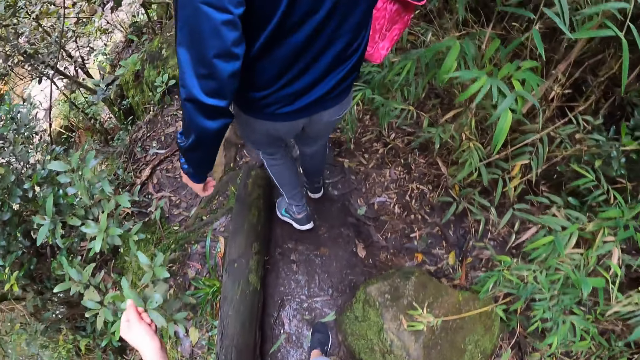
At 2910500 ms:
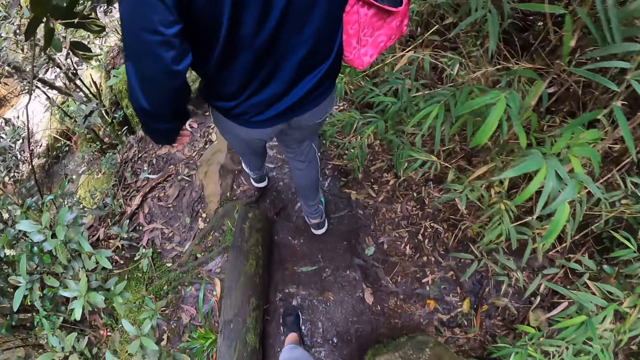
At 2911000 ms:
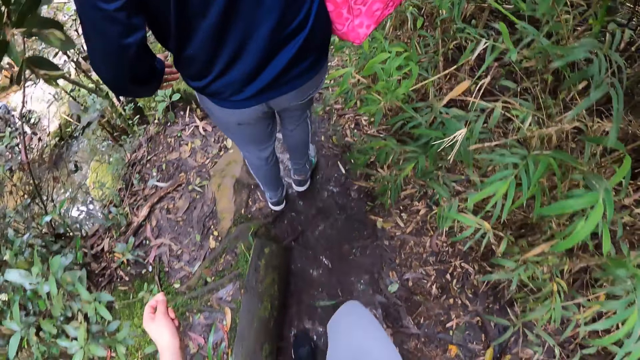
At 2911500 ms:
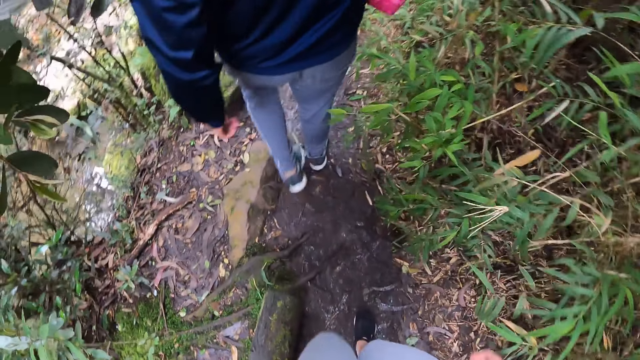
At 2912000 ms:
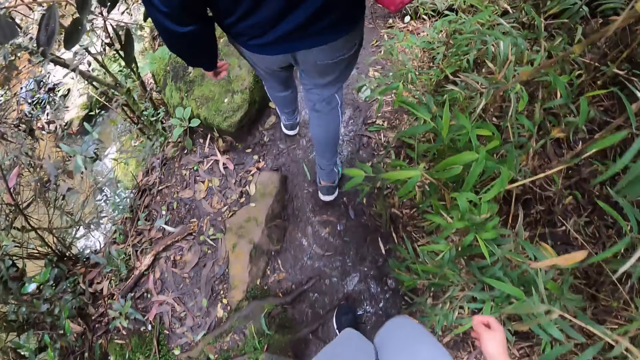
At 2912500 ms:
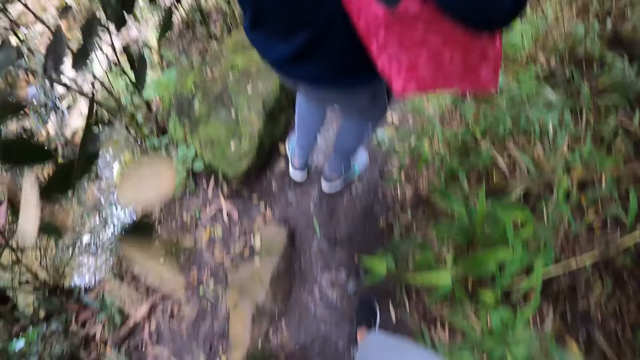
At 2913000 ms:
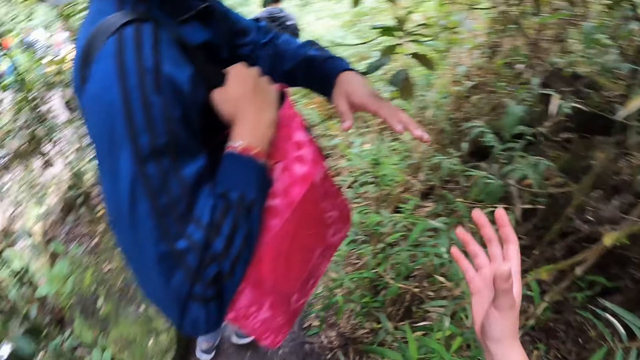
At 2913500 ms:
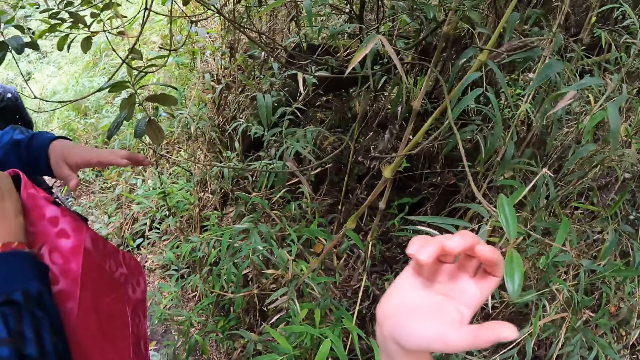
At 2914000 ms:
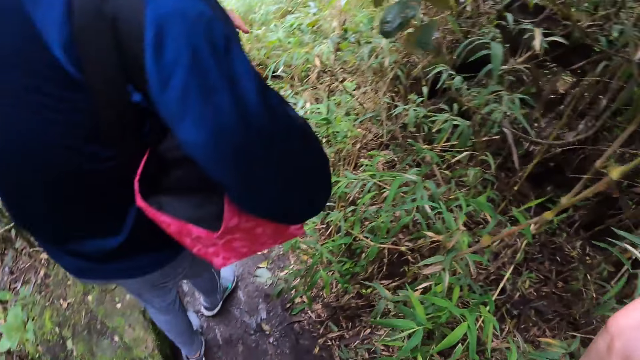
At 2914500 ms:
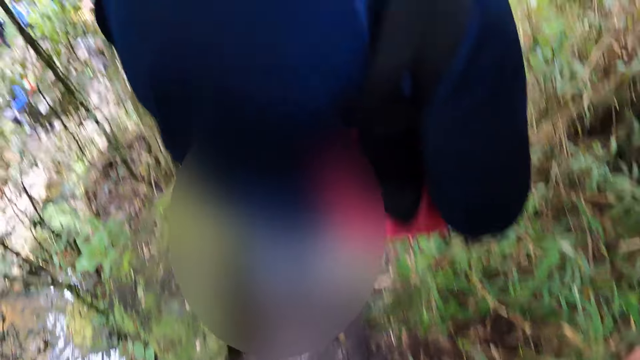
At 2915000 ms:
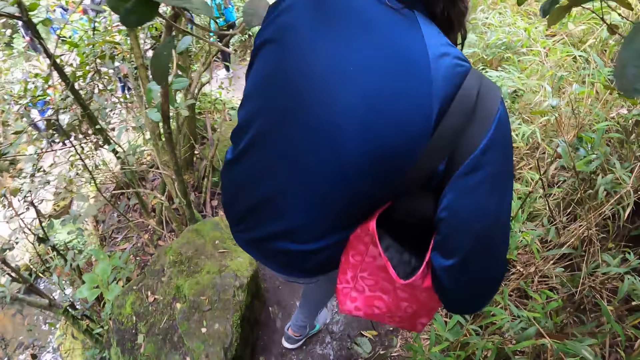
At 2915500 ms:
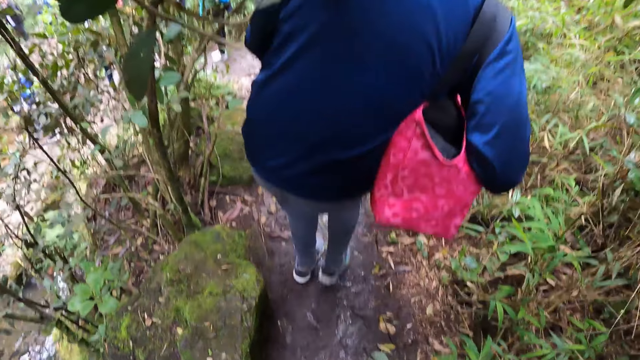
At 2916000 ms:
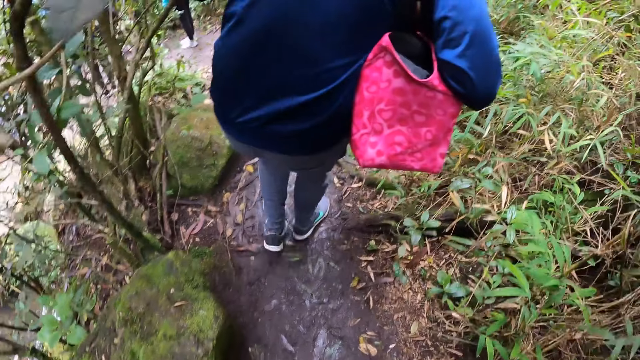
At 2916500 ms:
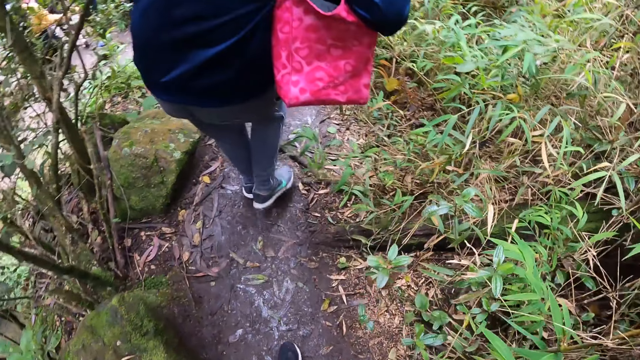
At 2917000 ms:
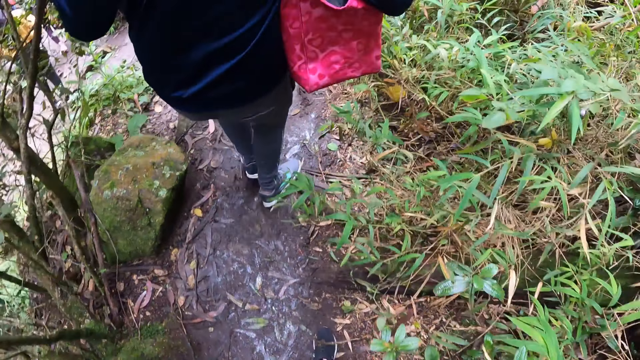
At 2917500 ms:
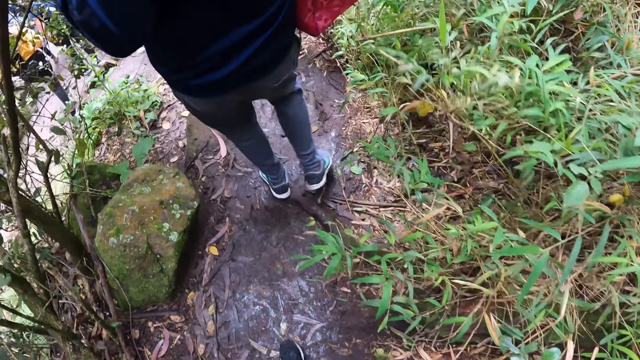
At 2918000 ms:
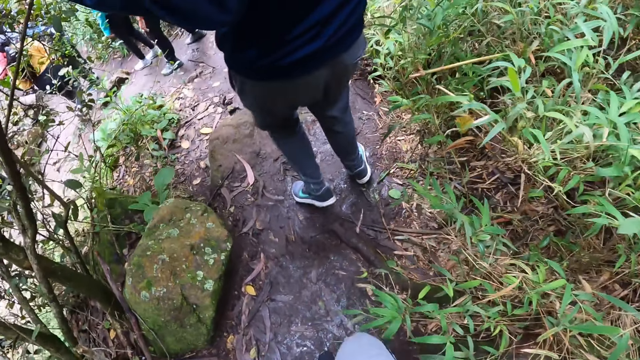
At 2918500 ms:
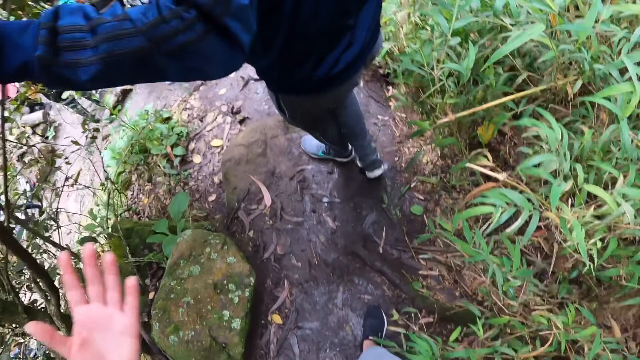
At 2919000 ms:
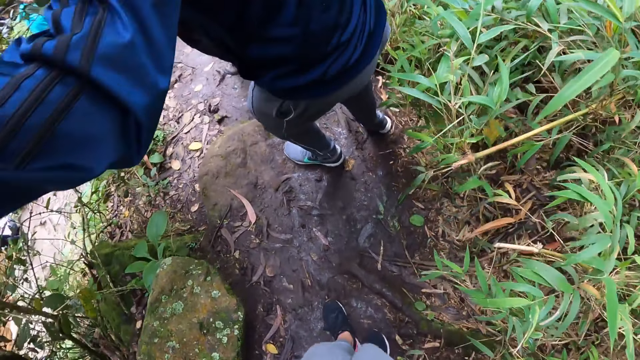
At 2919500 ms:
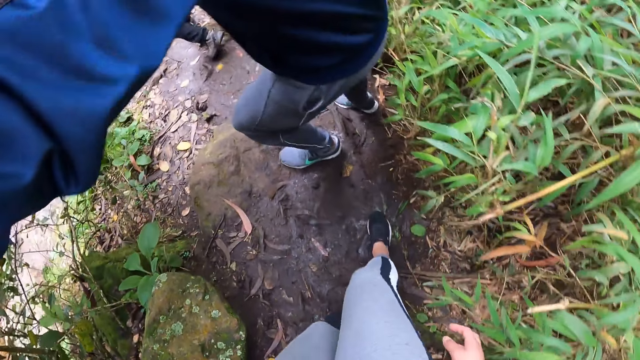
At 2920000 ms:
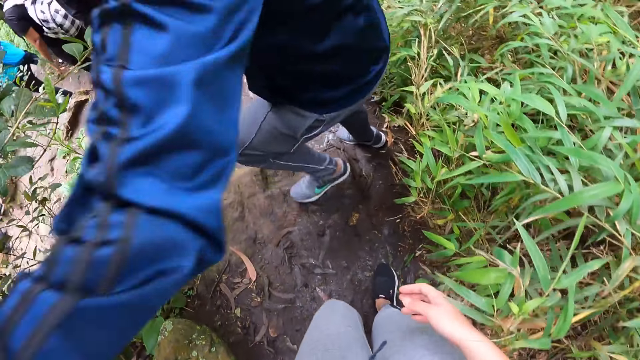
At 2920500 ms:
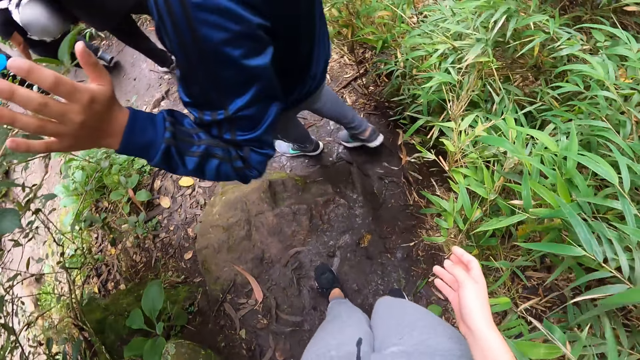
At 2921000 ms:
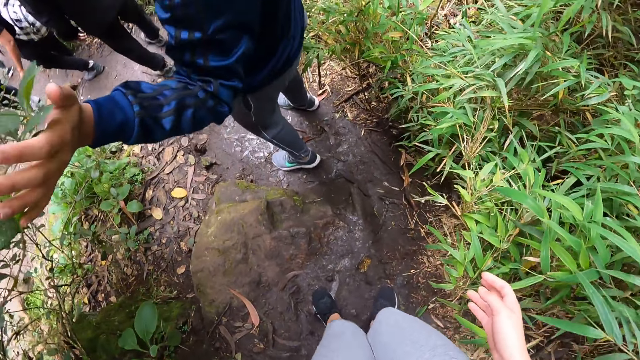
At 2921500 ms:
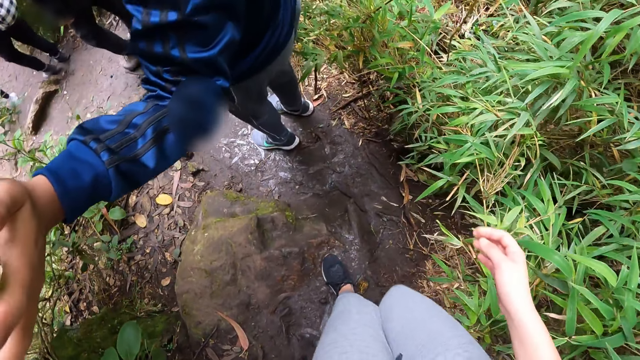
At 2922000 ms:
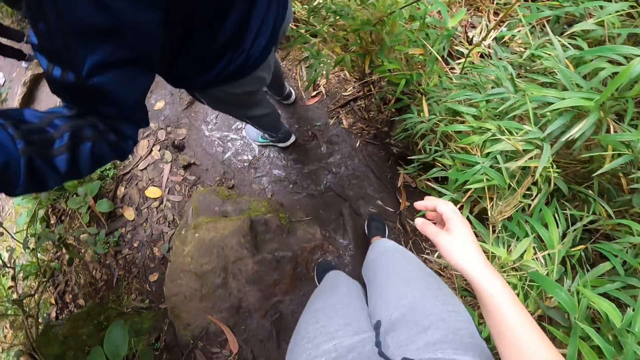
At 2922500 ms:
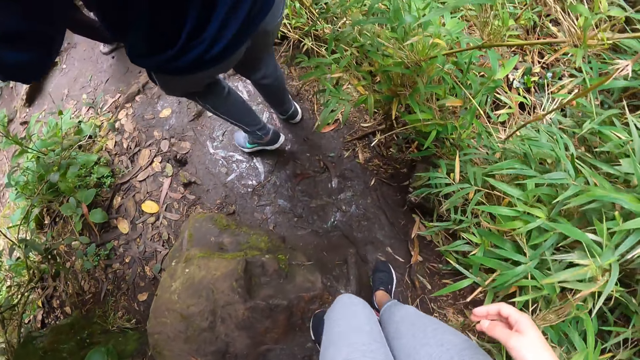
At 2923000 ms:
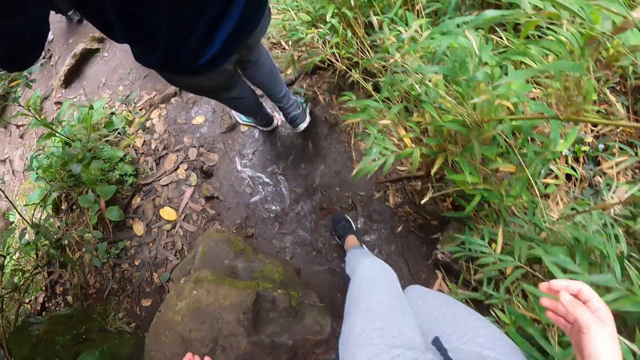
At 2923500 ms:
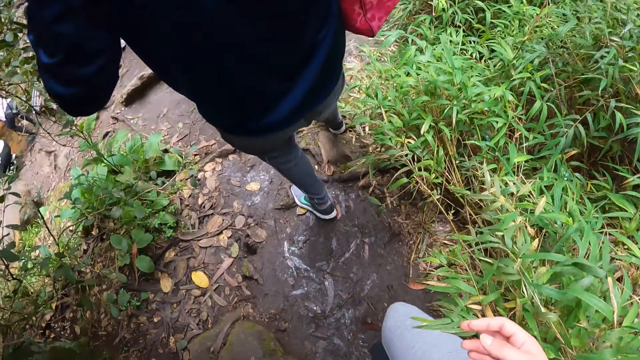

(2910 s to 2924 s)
A man interacts with the camera wearer. The camera wearer raises the hand. They hike in the mountain with the group of people. They raise the hand and hike on the mountain.

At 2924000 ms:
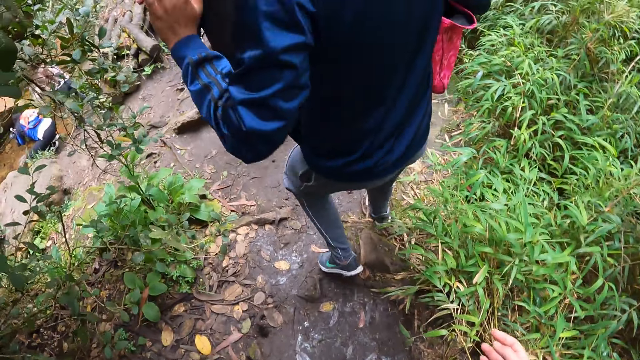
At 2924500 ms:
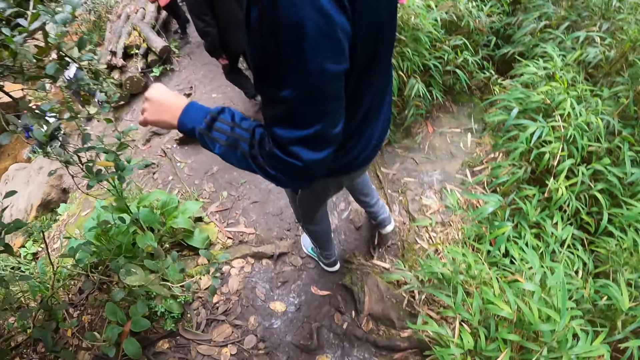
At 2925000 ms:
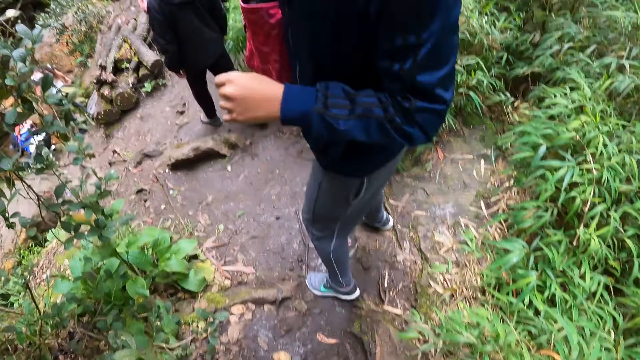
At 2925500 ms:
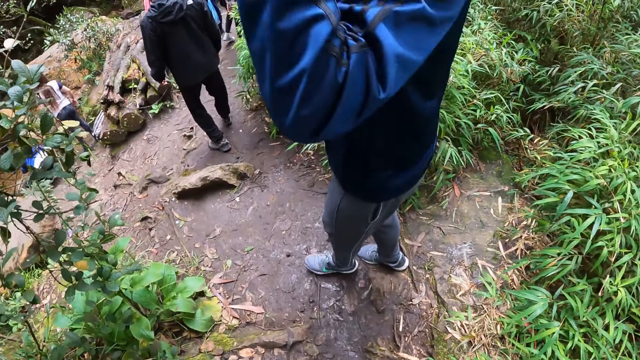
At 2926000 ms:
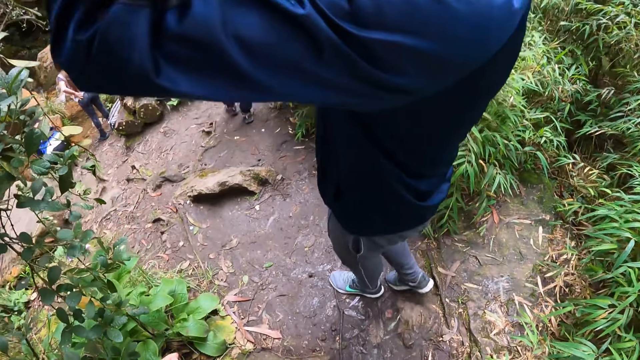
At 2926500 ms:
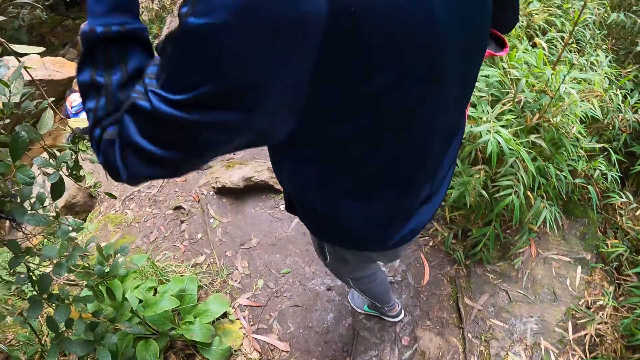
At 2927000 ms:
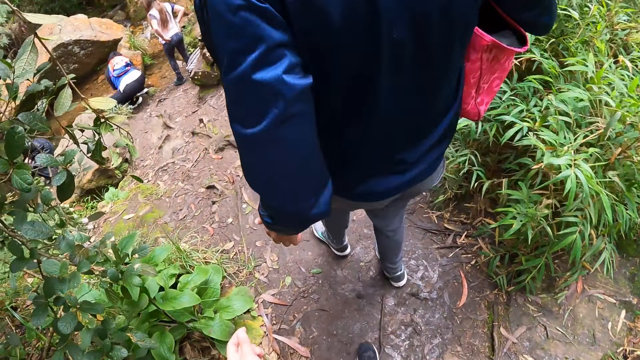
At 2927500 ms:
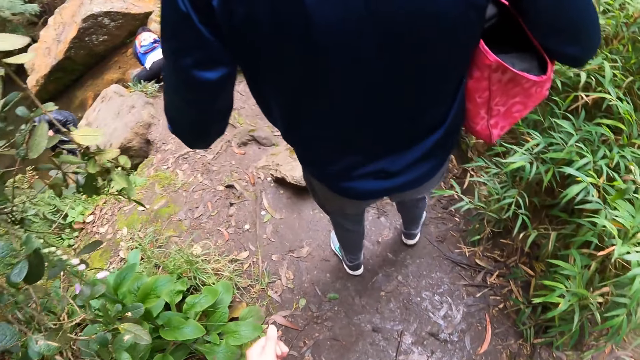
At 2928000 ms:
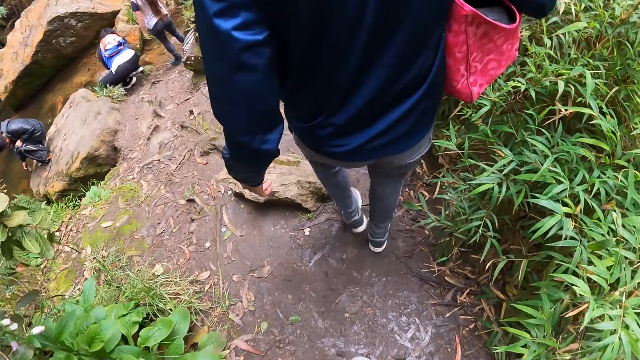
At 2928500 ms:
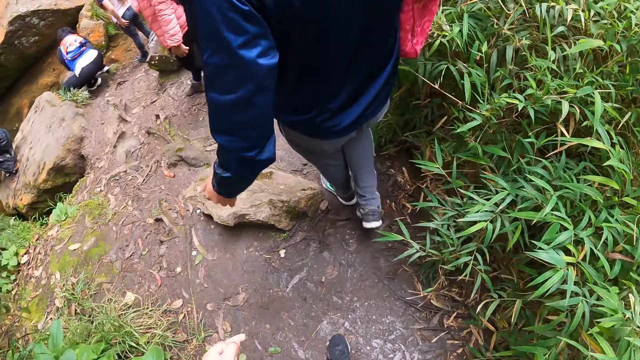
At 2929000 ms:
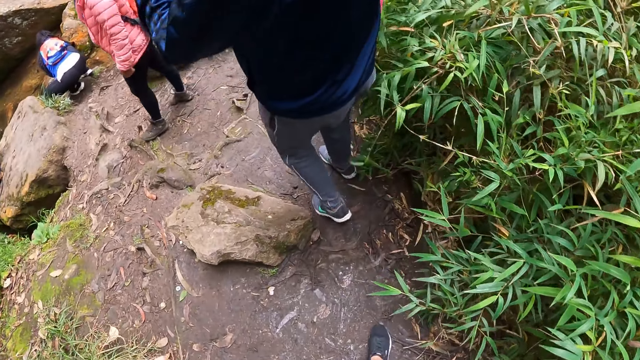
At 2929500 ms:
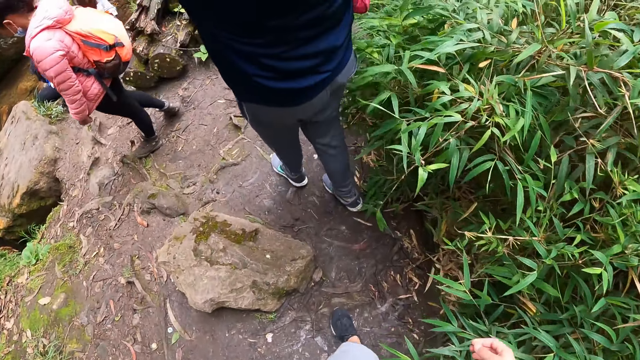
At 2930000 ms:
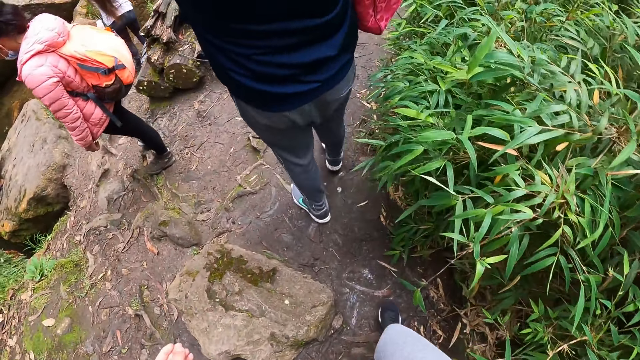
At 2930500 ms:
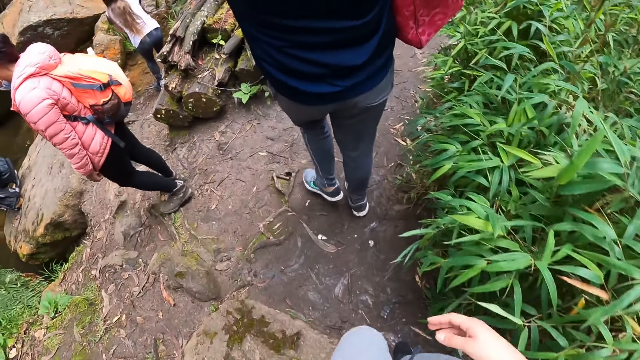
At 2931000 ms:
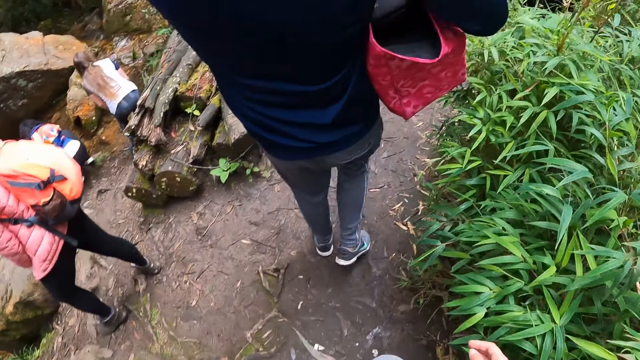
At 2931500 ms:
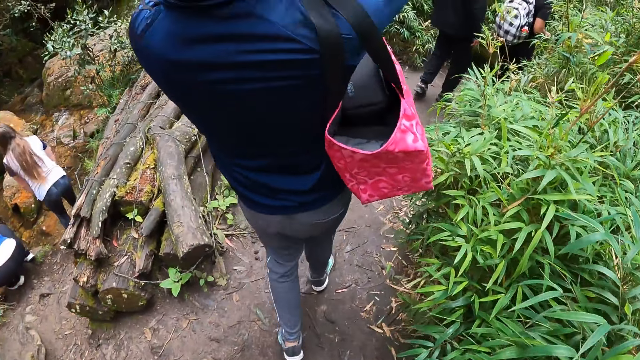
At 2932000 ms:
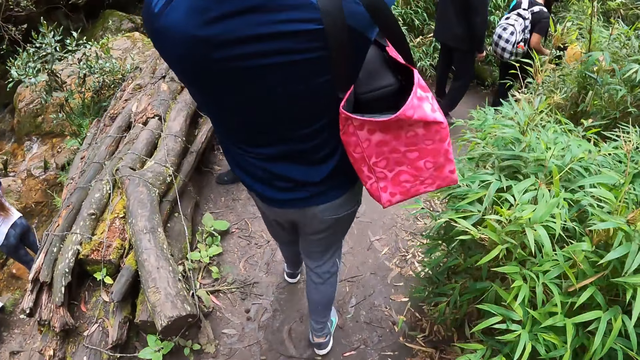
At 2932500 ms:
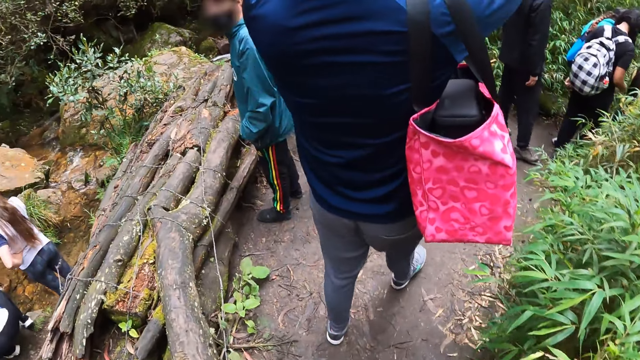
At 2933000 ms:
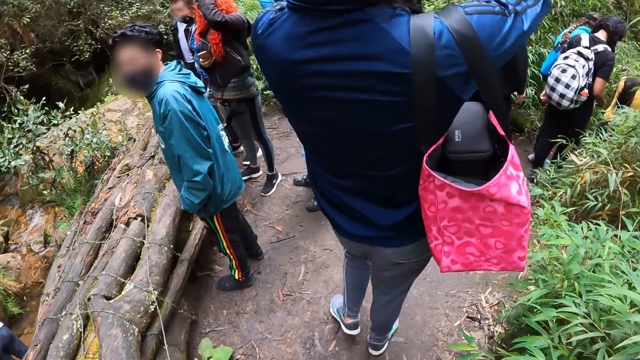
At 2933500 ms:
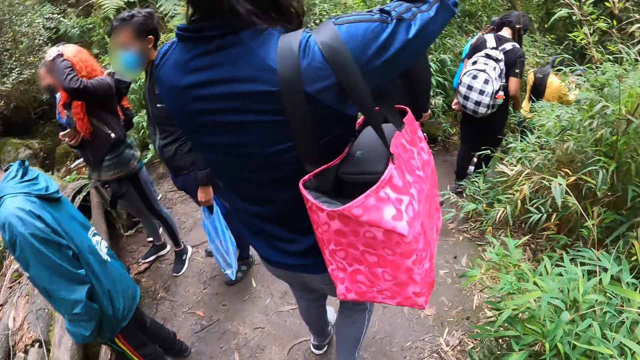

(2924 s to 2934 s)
A person interacts with the camera wearer. The camera wearer hikes on the mountain.
